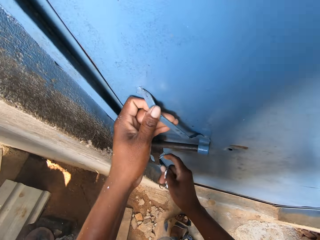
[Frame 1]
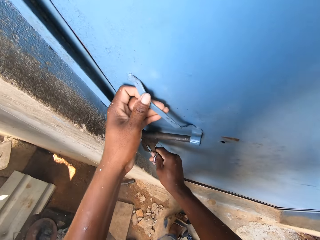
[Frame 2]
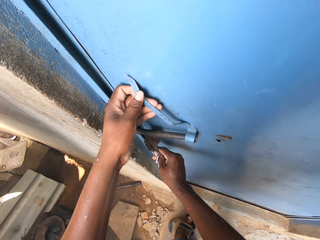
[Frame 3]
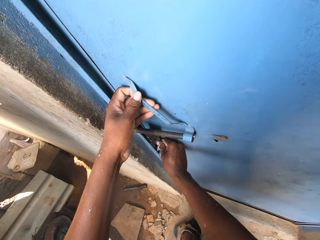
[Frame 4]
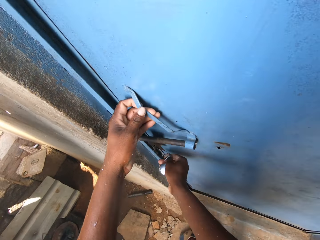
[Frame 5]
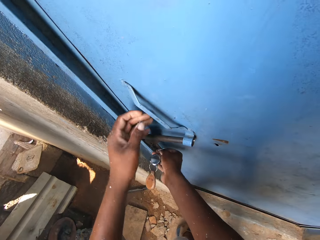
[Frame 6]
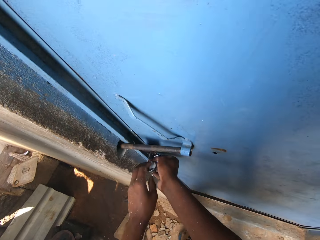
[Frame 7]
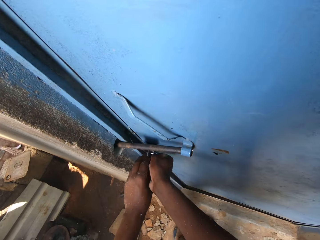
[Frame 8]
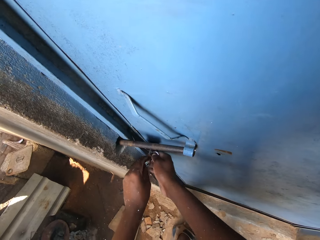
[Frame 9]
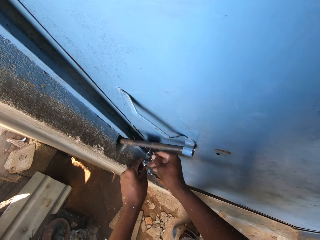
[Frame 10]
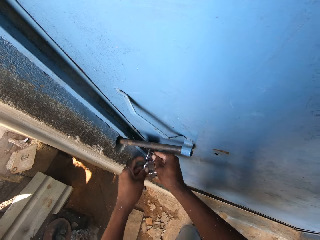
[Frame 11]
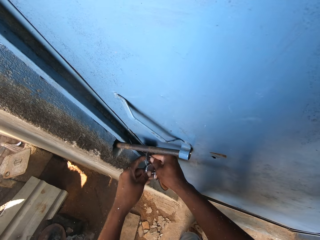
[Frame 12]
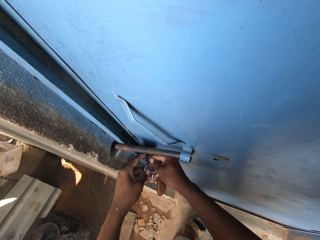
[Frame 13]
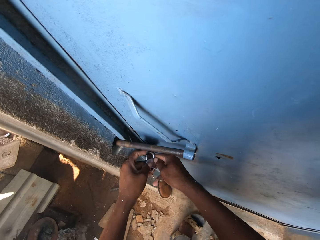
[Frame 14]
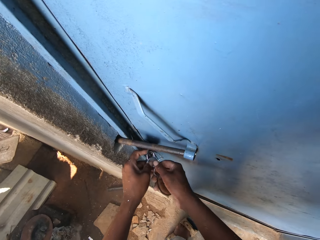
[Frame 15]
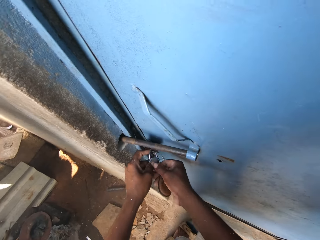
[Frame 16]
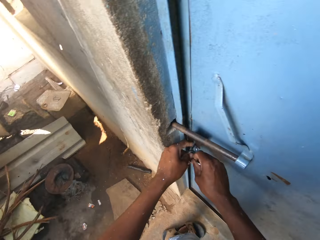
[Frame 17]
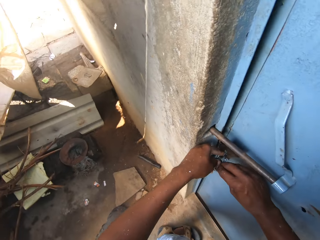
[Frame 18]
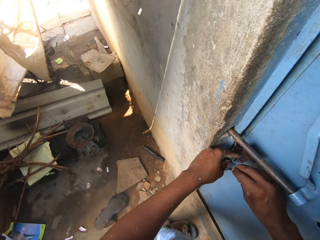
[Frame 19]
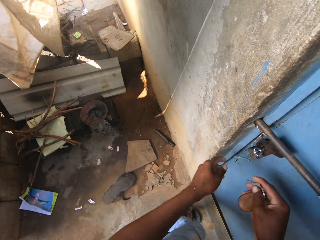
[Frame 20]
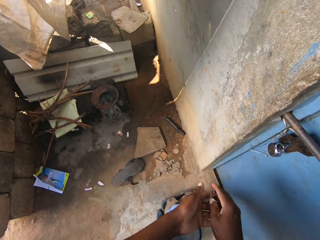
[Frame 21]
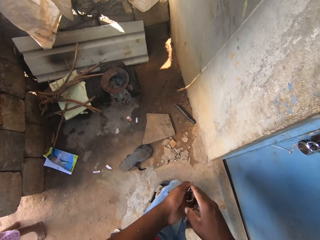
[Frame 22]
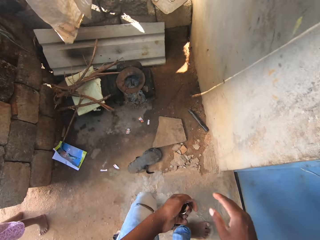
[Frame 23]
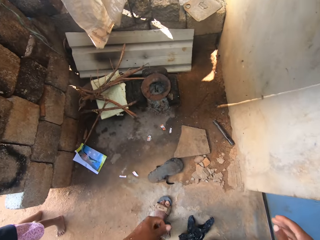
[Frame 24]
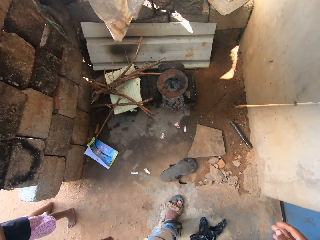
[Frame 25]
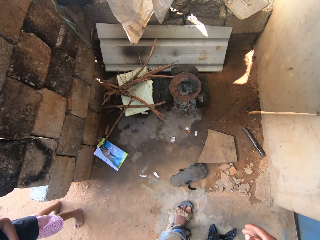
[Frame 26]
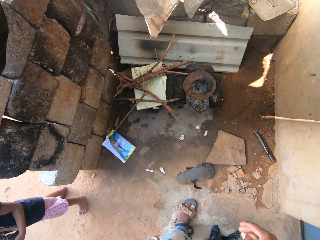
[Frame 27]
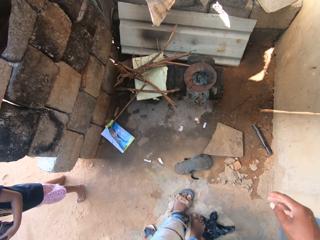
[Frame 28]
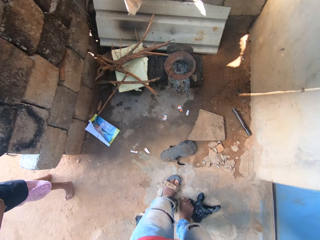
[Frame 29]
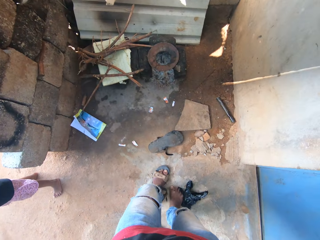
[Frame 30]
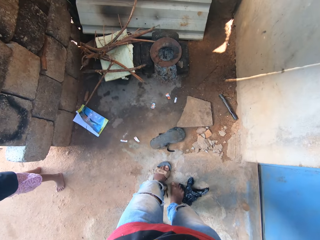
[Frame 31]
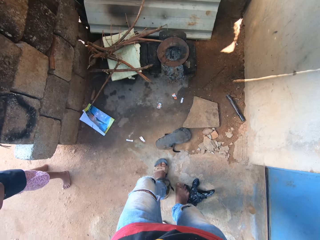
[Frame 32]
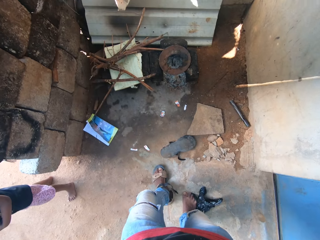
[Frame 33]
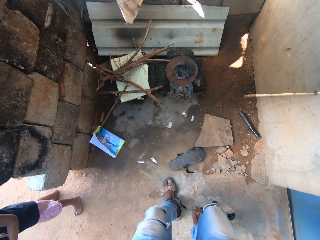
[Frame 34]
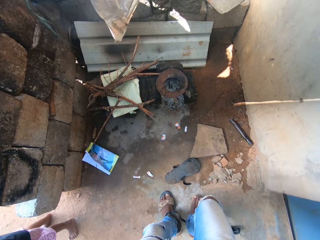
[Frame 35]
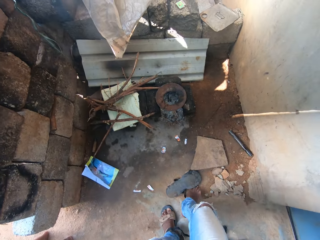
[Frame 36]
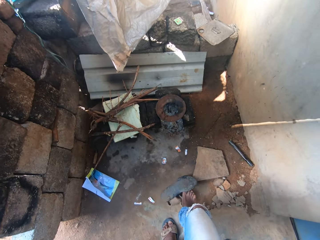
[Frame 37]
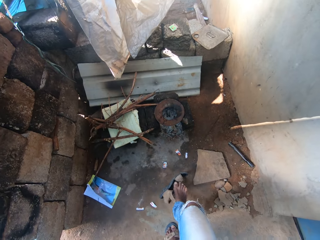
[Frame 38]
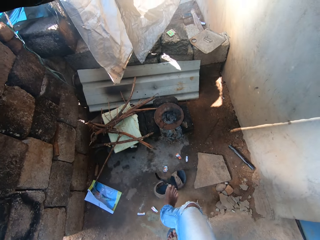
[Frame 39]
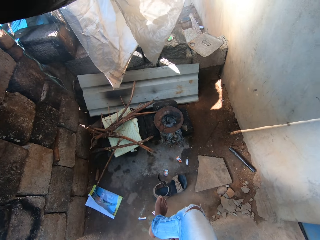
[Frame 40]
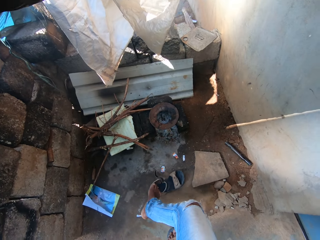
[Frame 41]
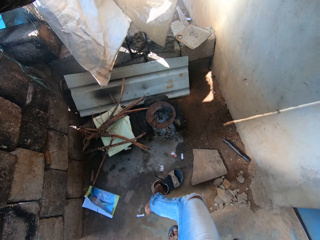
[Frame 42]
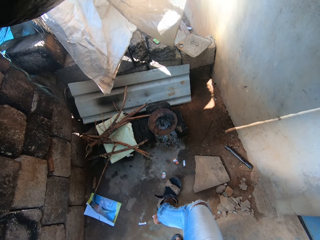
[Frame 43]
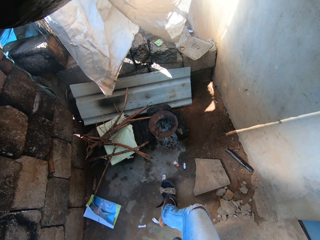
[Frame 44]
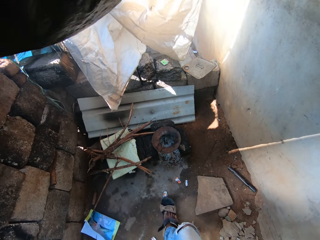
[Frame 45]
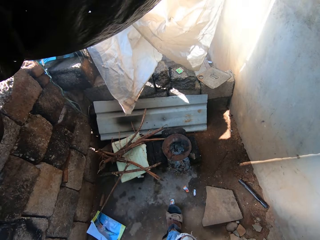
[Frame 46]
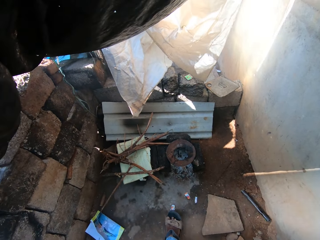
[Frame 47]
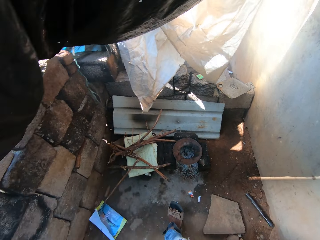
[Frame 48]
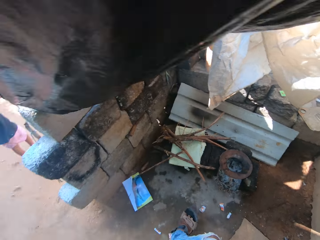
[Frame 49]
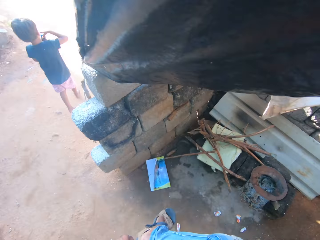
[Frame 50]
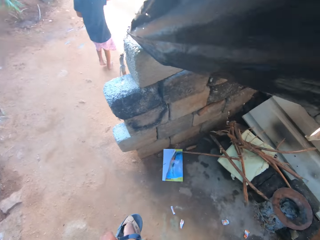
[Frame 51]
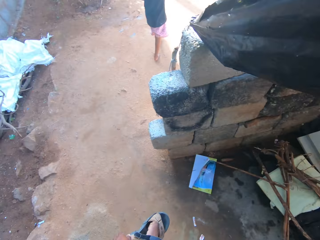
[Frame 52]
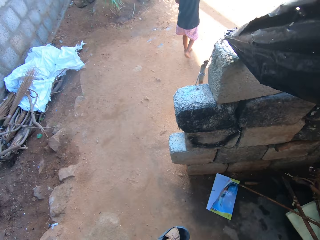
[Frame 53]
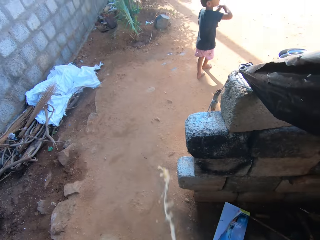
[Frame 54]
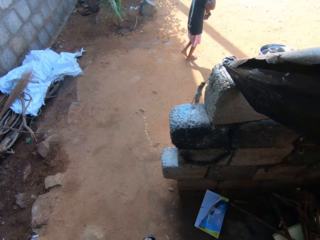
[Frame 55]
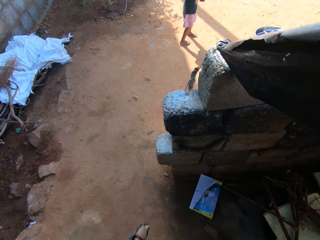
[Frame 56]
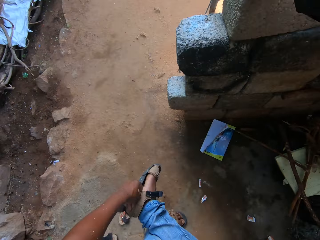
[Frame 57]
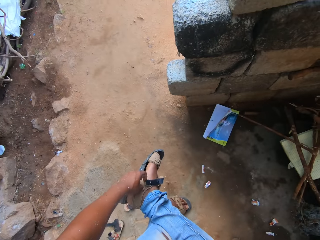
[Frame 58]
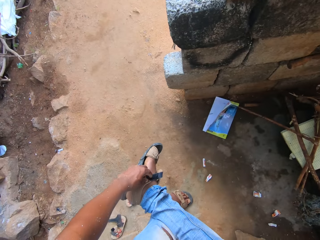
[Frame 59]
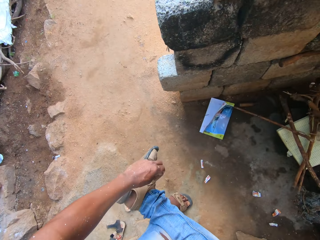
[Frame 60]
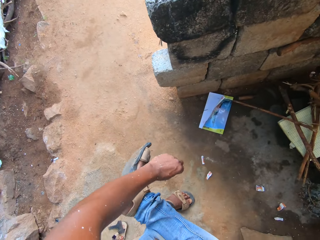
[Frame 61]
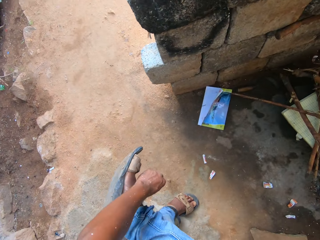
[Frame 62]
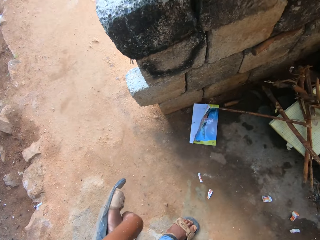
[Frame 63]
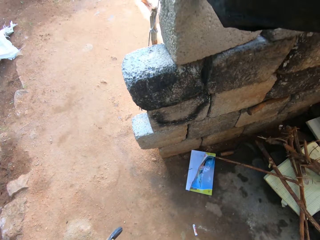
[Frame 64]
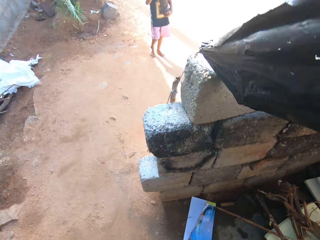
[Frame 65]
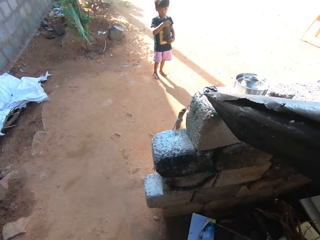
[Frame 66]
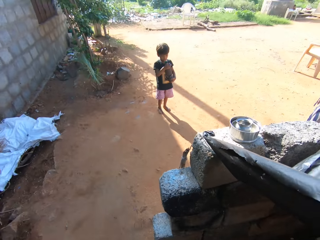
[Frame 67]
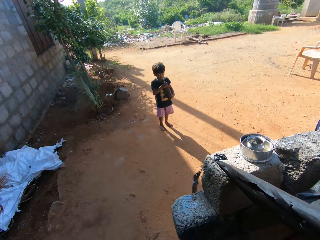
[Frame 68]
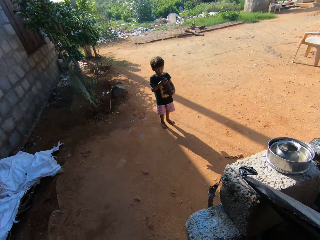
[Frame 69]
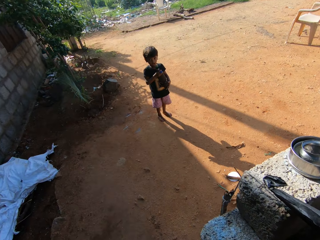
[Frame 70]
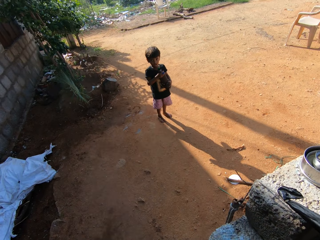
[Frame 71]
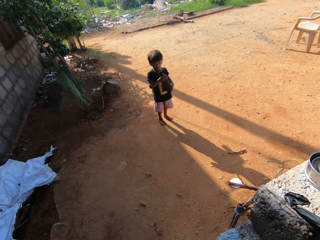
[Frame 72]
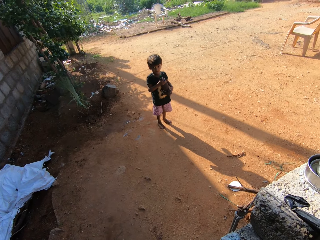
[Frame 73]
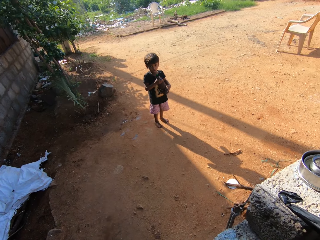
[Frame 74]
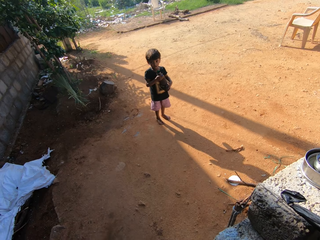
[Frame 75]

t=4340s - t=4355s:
The camera wearer removes a padlock from the door with his right hand. He latches the door with a door latch. He locks the door with the padlock in his hands. He removes a bunch of keys from the padlock with his right hand. He passes the bunch of keys in his right hand to his left hand. He holds the key with his left hand. He touches the door with his right hand. He turns over a sandal on the floor with his right foot. He wears the sandal on the floor with his right foot. He adjusts the sandal on his right foot with his left hand.

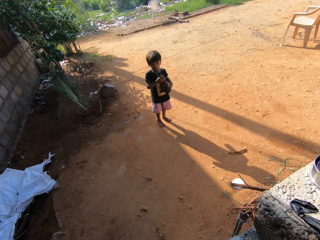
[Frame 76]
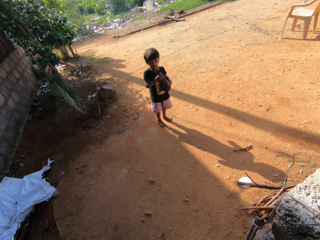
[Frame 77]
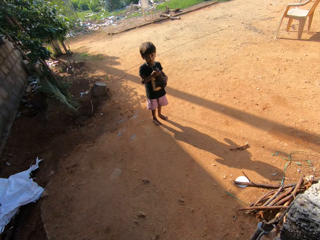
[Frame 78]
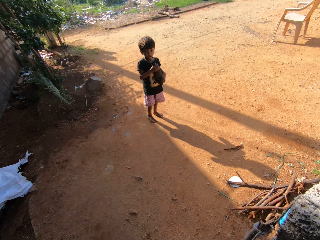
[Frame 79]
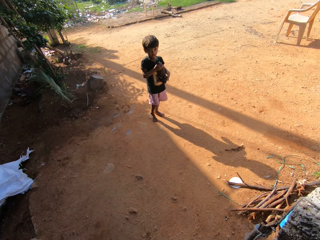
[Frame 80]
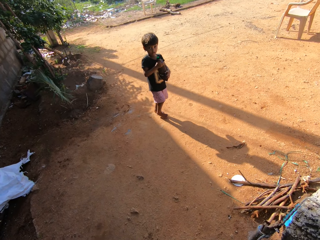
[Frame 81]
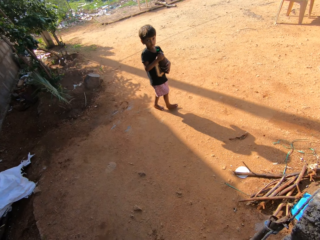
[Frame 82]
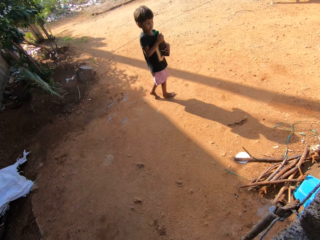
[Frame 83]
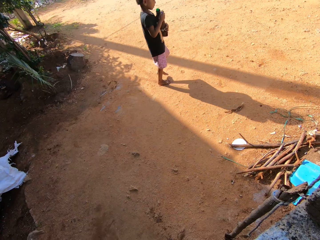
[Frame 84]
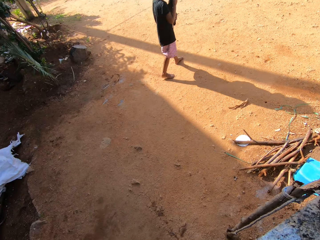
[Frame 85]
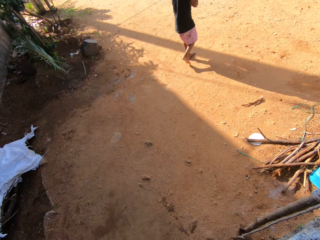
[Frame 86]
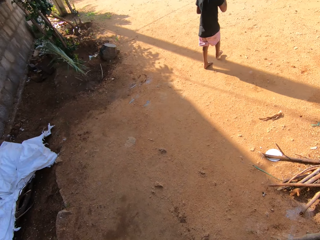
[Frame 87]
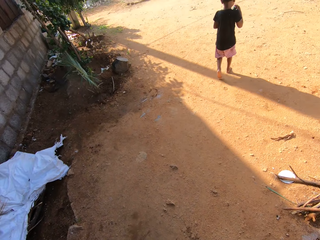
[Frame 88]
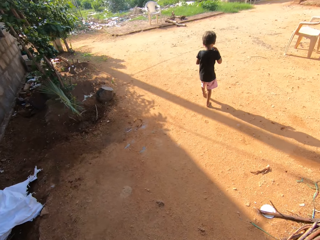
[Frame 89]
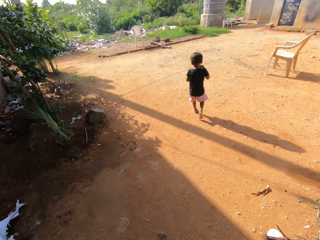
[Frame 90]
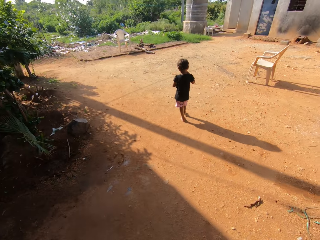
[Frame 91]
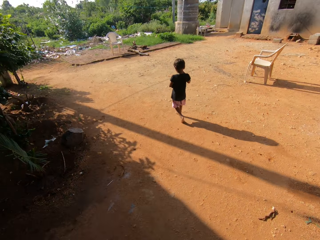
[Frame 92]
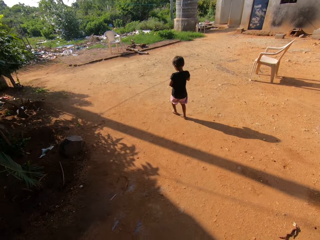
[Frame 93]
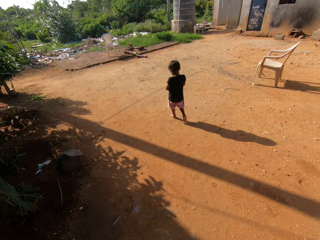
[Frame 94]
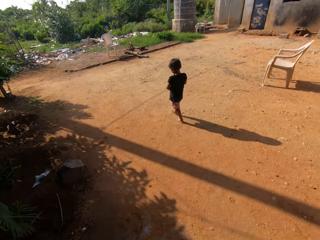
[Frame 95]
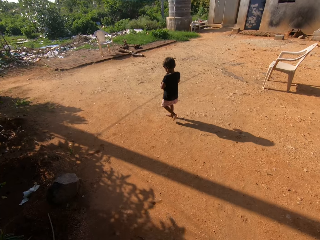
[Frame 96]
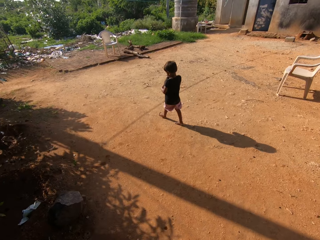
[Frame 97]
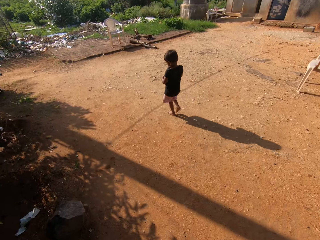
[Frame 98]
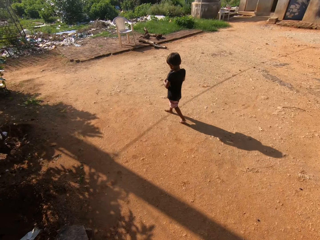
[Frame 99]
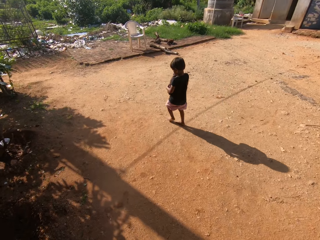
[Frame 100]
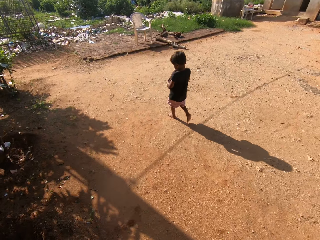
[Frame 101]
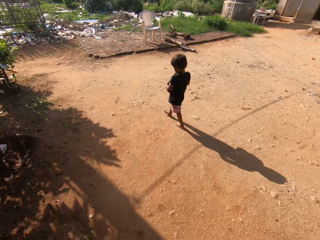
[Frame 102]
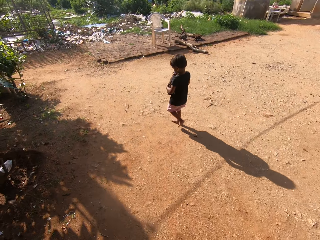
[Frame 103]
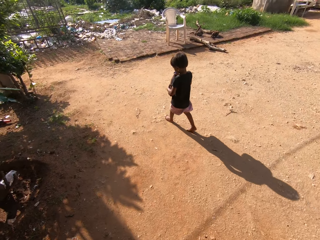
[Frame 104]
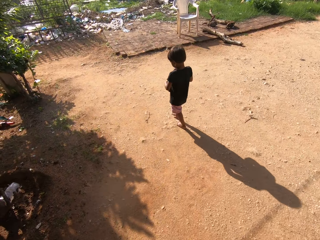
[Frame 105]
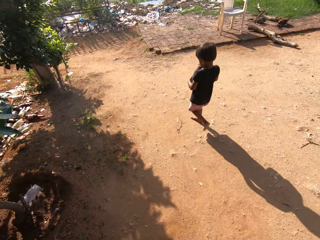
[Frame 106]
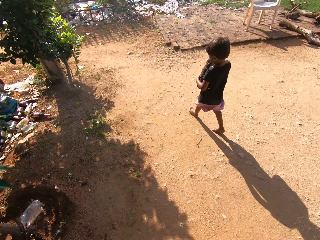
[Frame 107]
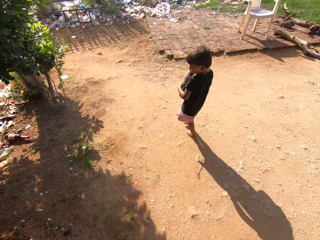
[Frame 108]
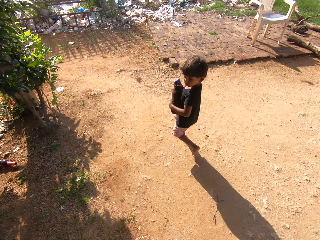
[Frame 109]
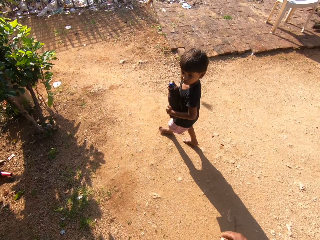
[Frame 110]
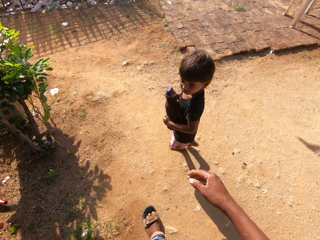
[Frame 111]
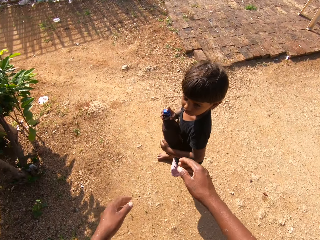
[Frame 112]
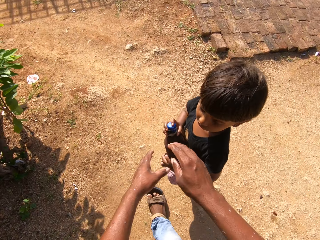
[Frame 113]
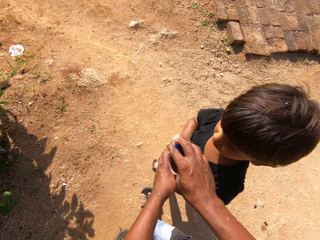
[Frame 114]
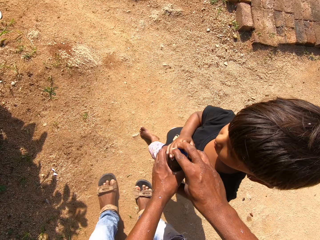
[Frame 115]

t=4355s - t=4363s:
A baby walks. The camera wearer walks. He screws the cover of the bottle in the baby's hands with his right hand.
